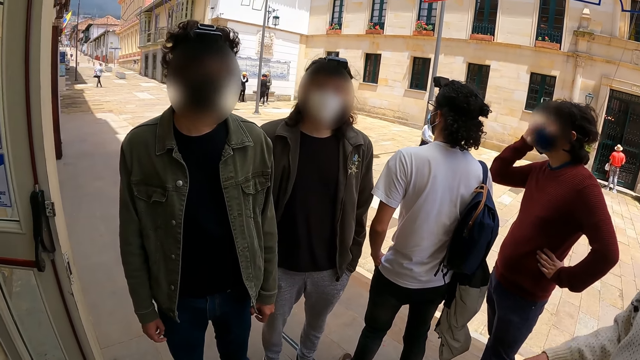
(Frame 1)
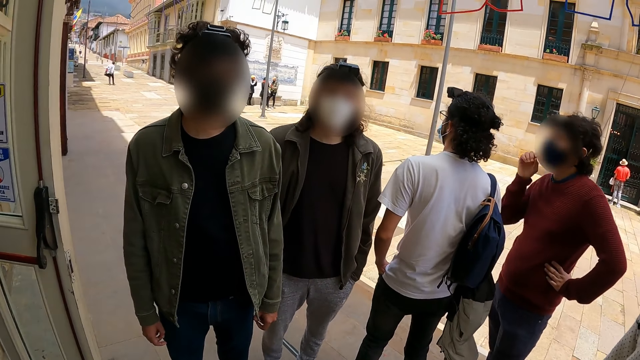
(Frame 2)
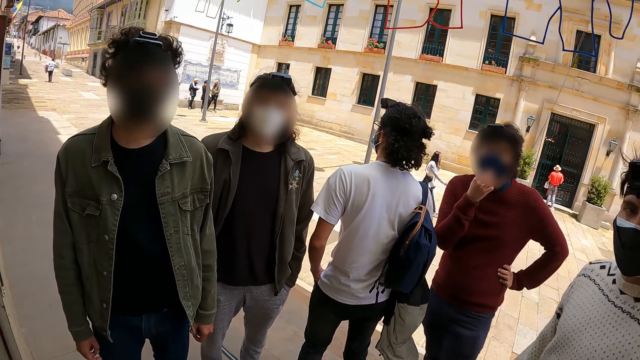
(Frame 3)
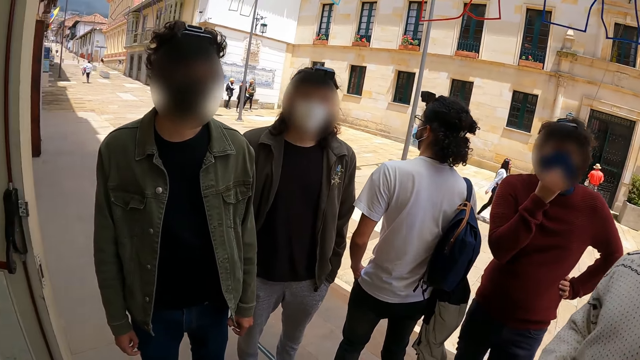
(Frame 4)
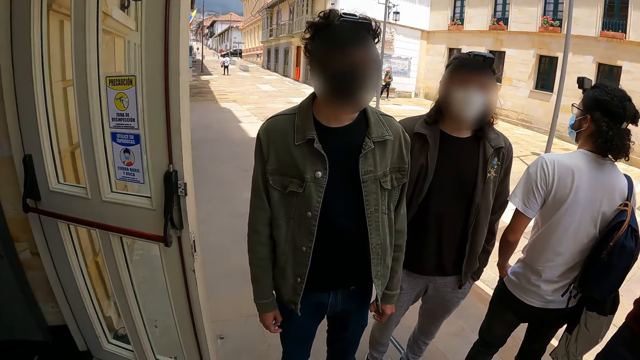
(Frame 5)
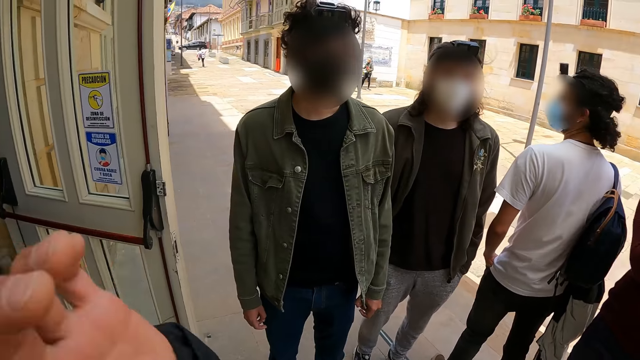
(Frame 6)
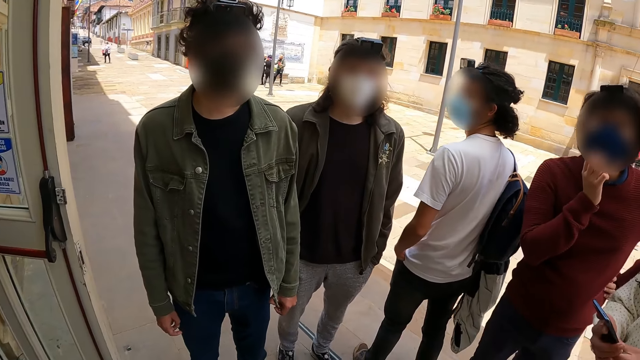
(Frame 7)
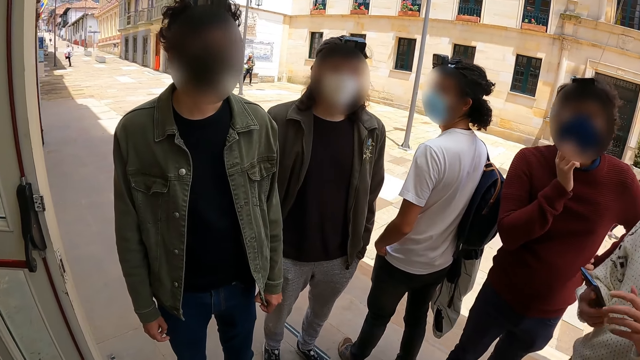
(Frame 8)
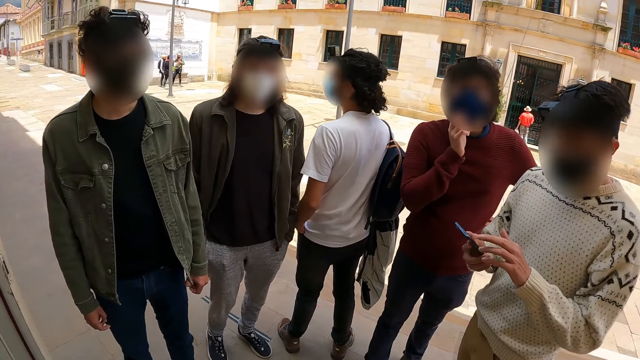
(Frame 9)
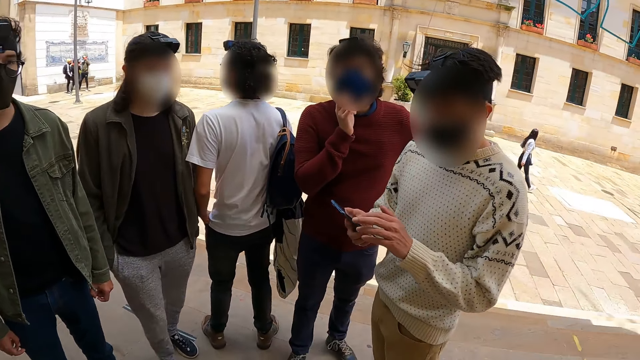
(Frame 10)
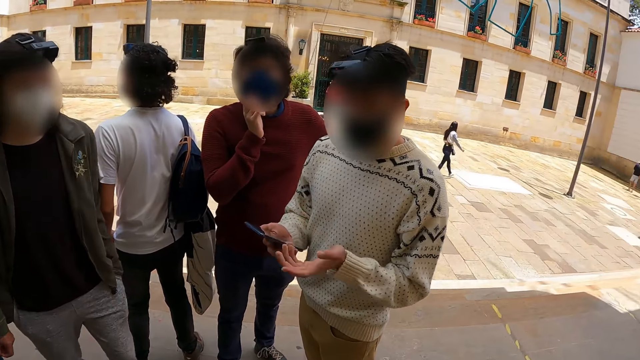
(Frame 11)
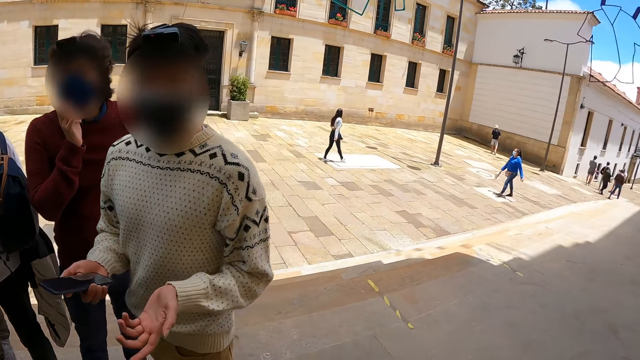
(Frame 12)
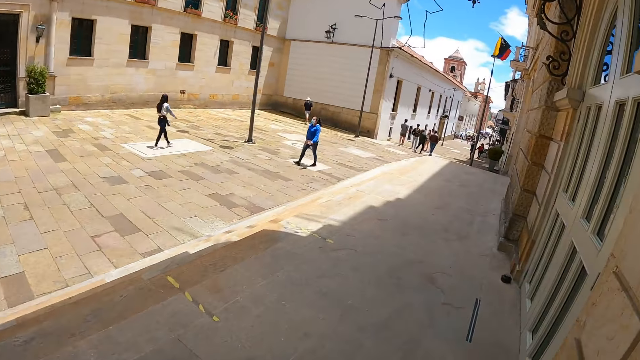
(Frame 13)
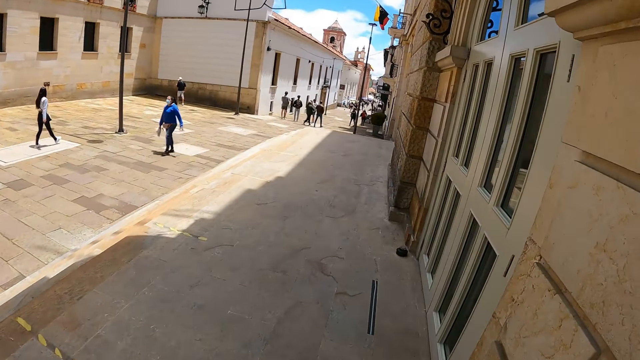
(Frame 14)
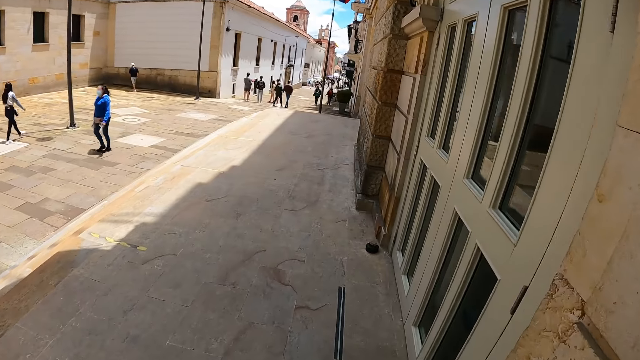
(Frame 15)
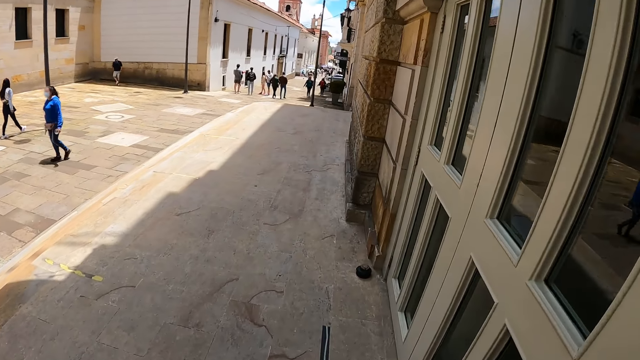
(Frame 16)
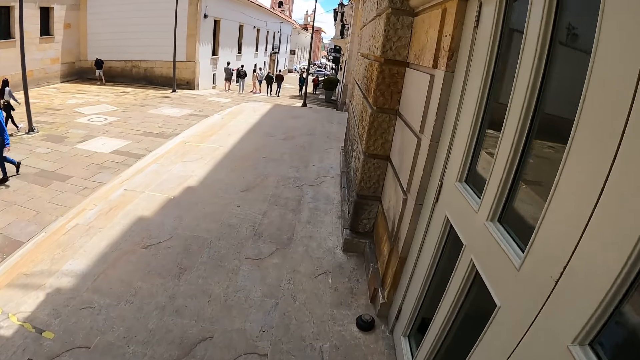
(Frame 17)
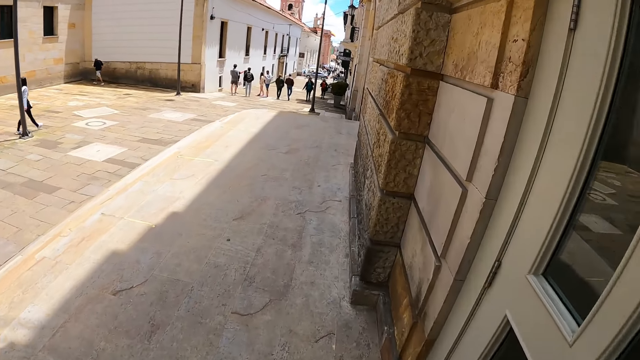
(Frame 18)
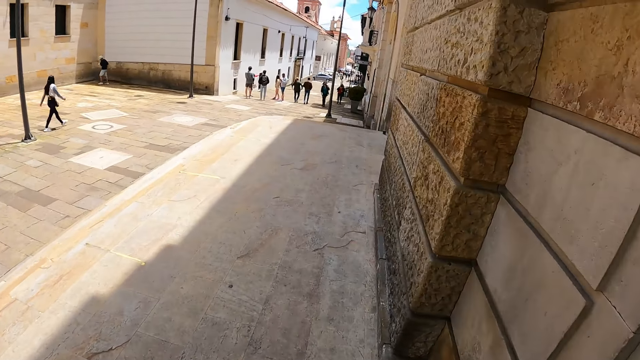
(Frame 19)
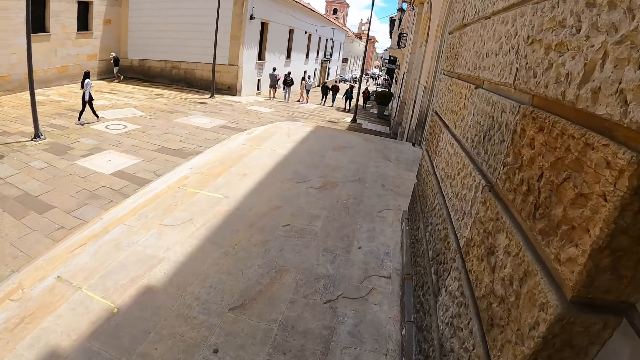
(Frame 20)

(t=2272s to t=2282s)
The camera wearer looks at a man. He gestures with his hand. He looks around. He looks at the buildings. He walks beside the building.

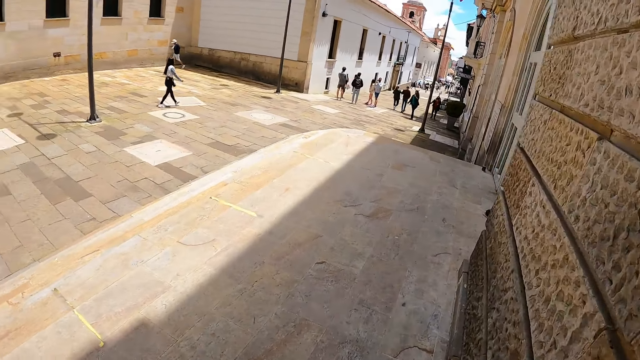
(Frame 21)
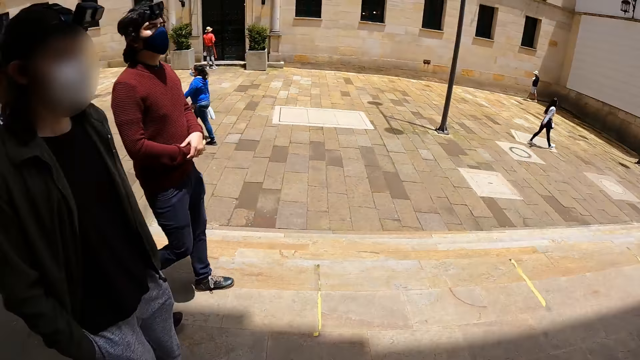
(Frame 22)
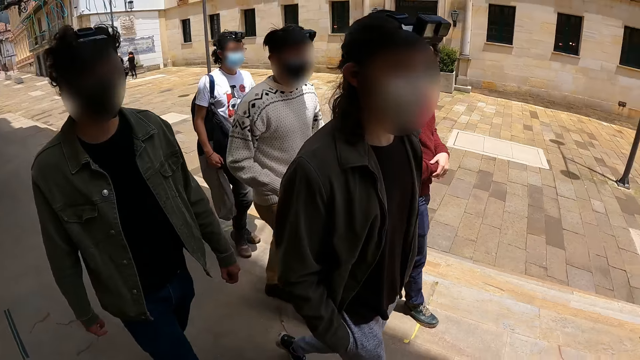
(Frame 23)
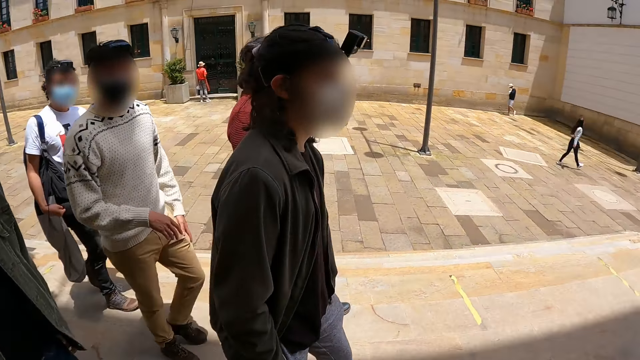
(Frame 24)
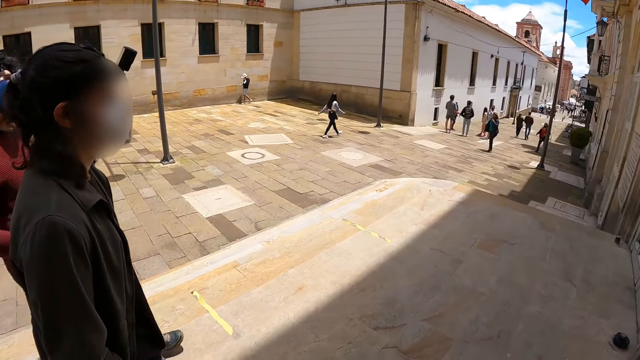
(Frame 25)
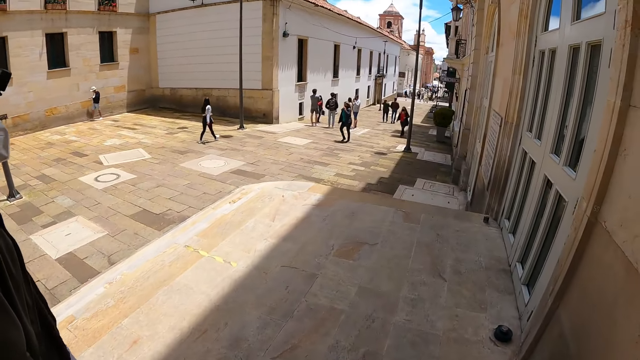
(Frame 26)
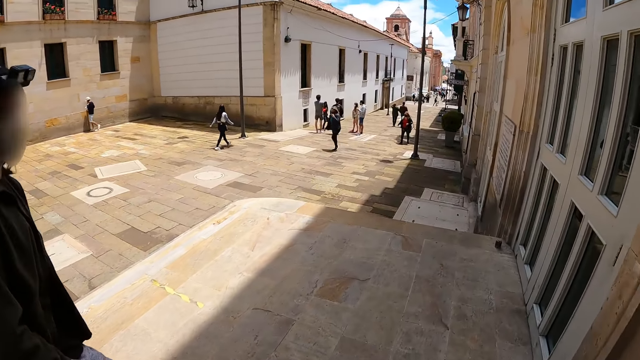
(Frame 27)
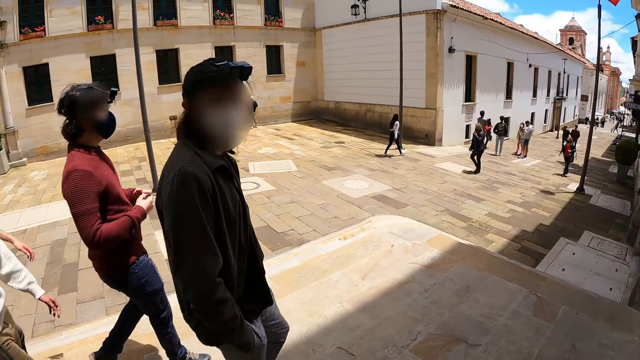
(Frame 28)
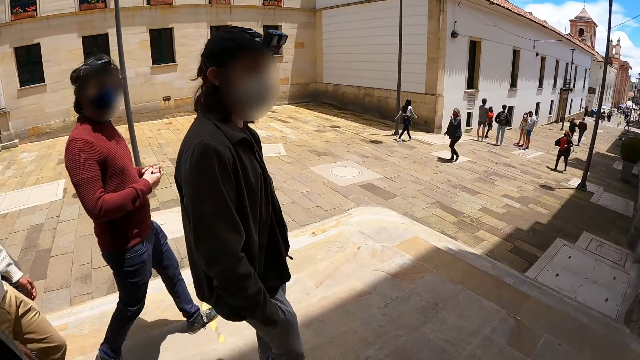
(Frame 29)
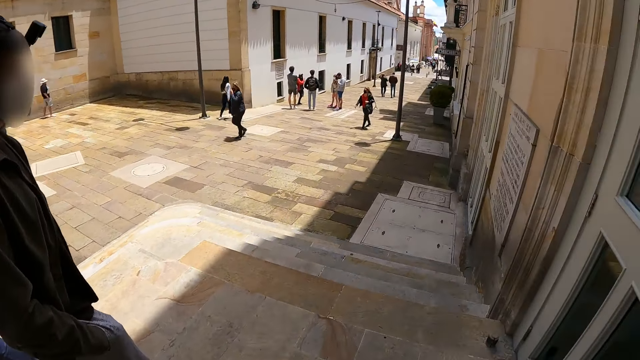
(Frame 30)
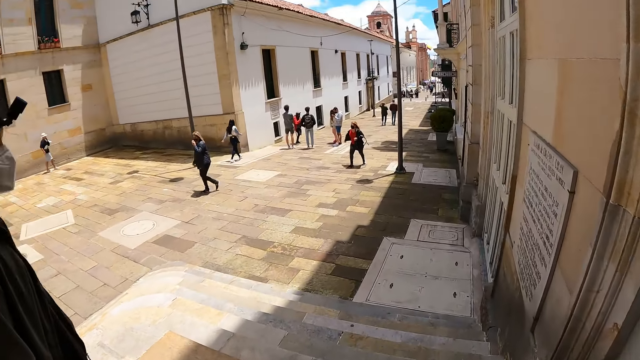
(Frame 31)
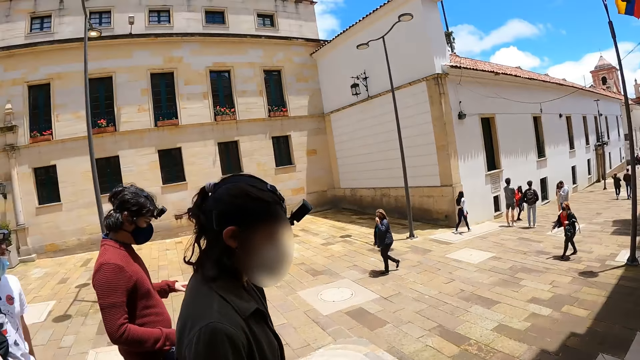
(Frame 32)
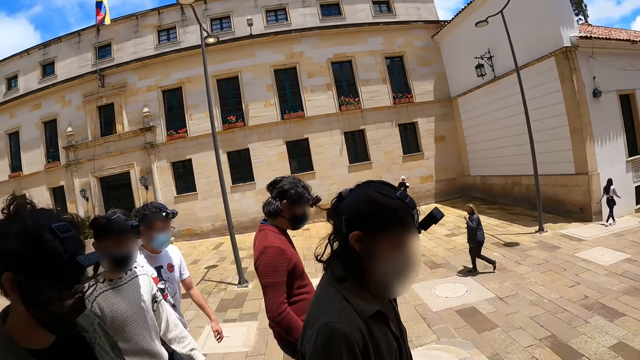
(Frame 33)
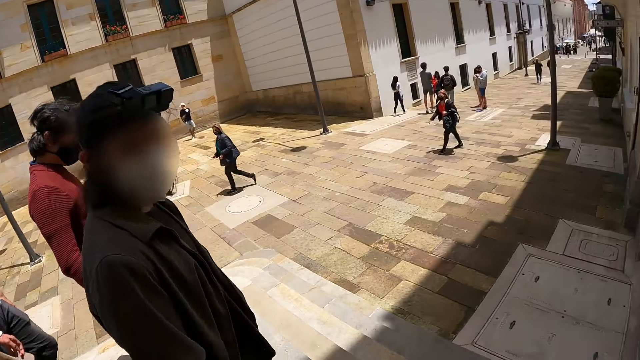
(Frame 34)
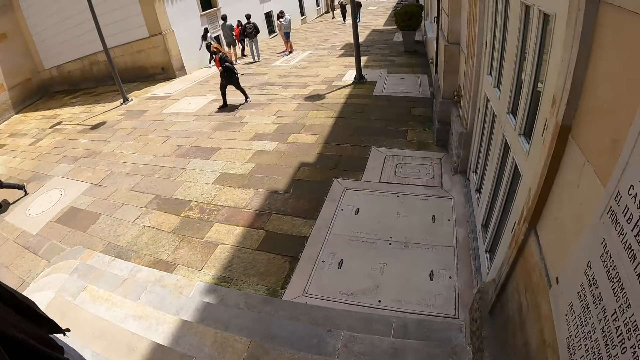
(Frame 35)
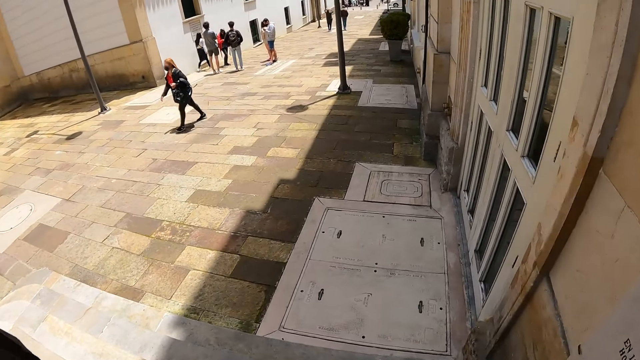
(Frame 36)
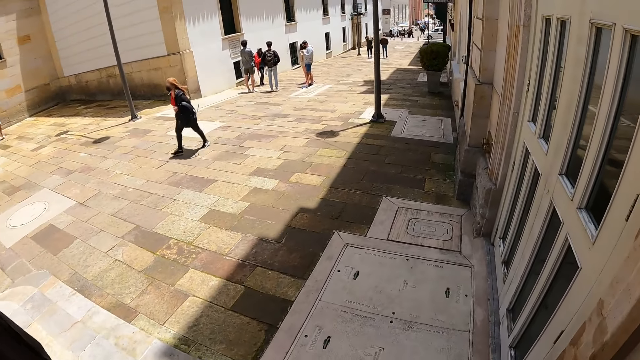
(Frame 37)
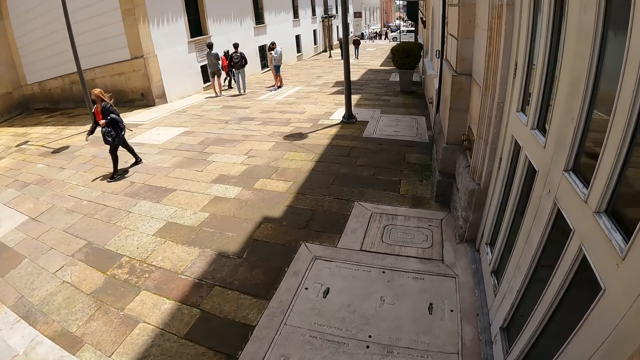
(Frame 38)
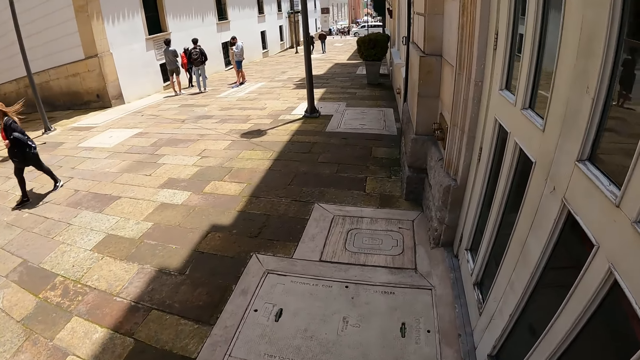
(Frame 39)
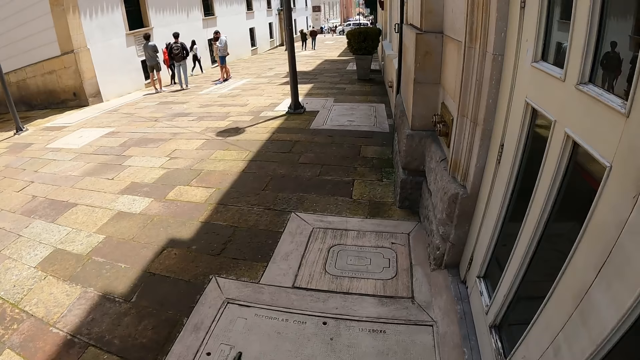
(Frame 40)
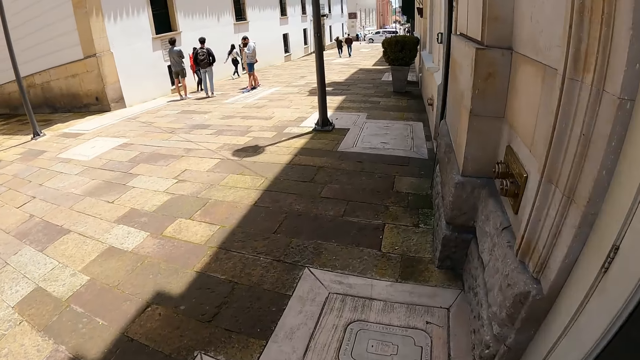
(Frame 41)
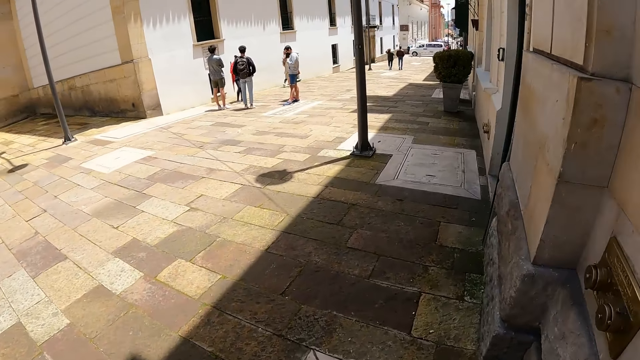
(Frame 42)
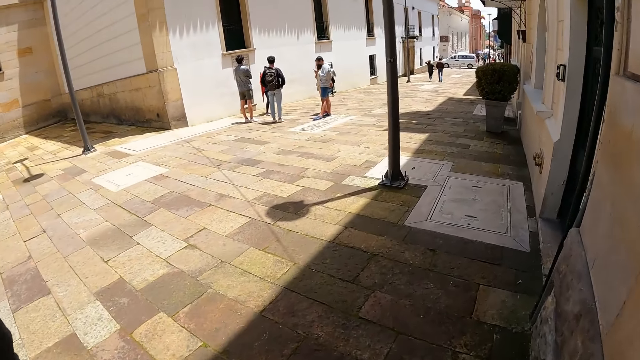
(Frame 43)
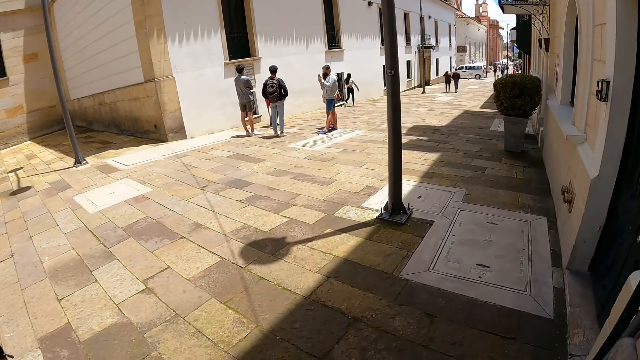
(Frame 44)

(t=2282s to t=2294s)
The camera wearer turns around. They look on the other side. They look at a man, look at another man. They walk beside the building. They look at the other man. They look at another man. They look around. They walk around.
